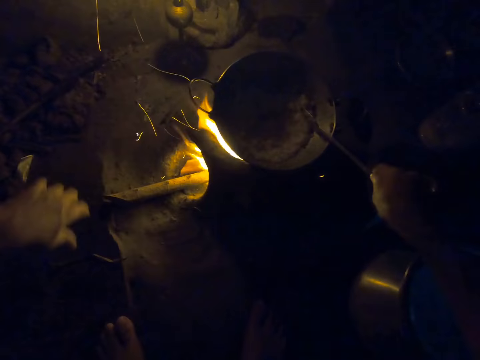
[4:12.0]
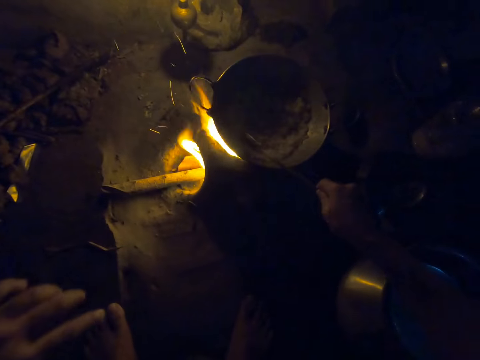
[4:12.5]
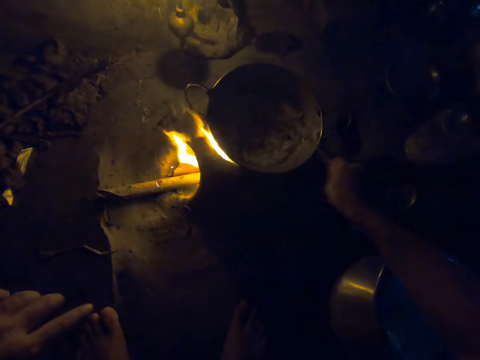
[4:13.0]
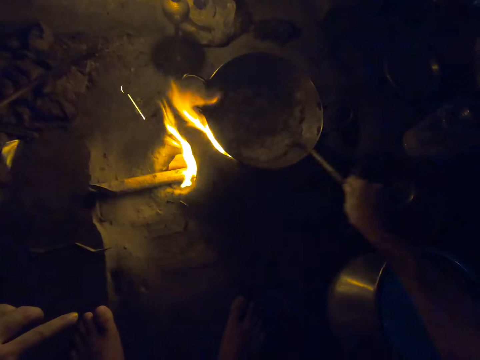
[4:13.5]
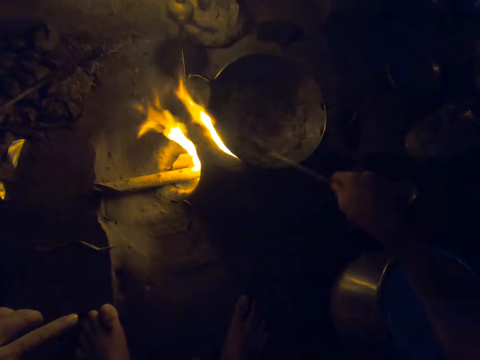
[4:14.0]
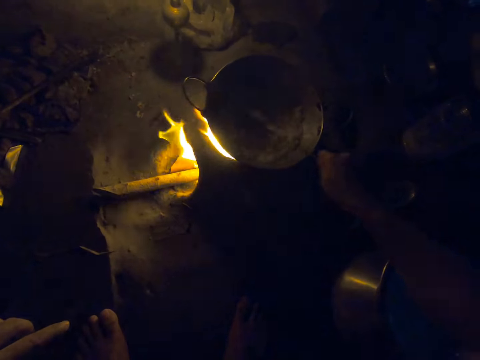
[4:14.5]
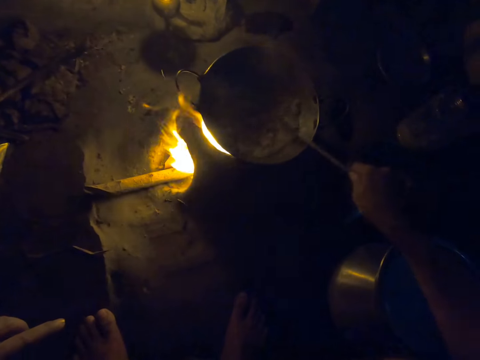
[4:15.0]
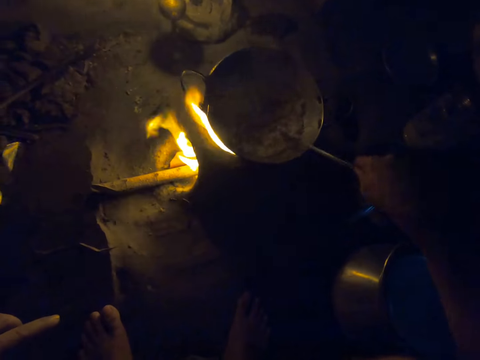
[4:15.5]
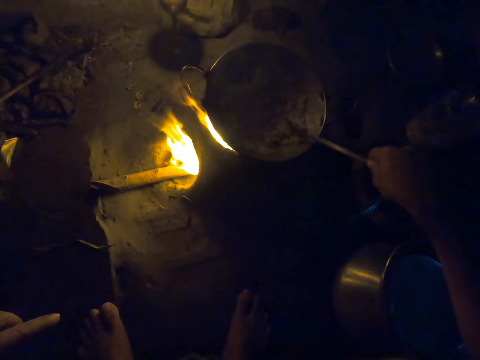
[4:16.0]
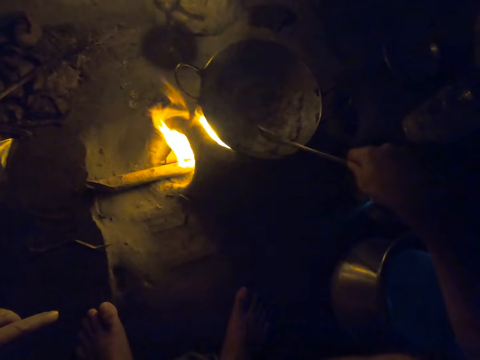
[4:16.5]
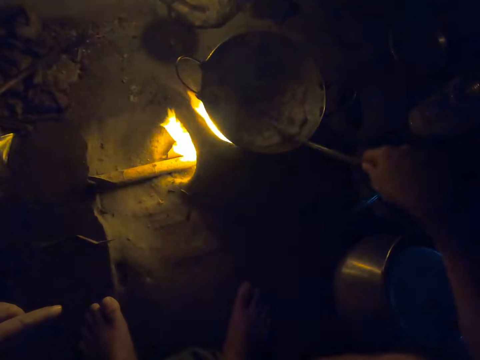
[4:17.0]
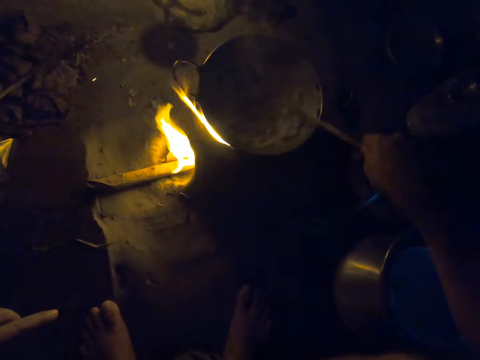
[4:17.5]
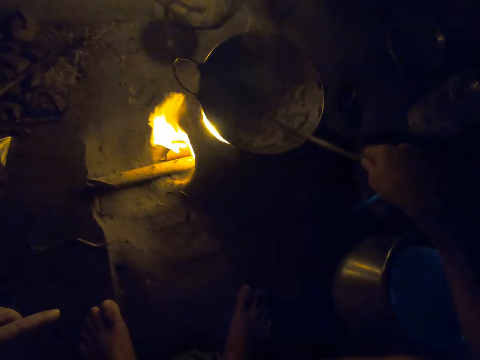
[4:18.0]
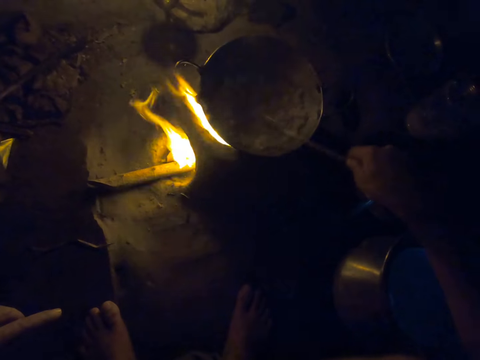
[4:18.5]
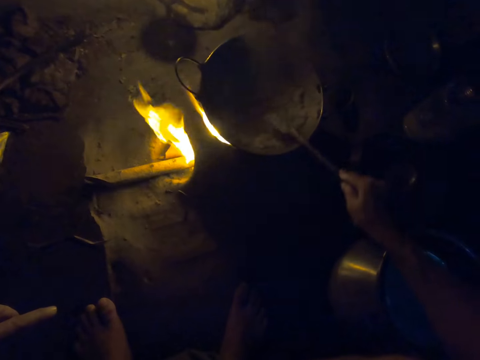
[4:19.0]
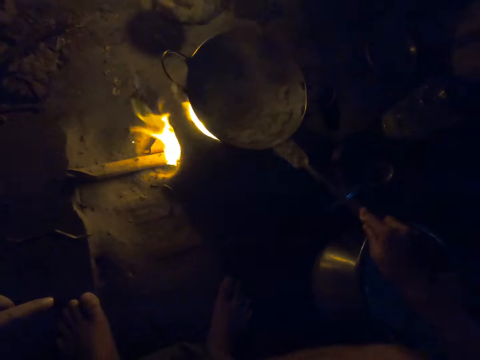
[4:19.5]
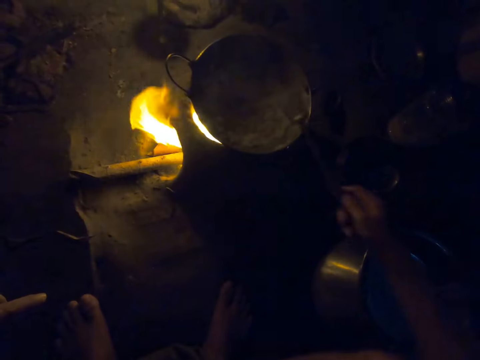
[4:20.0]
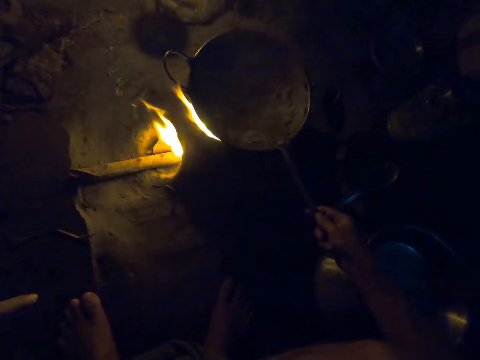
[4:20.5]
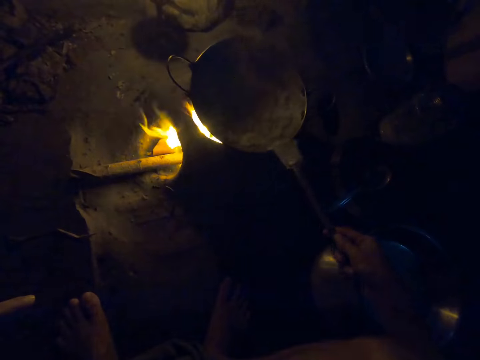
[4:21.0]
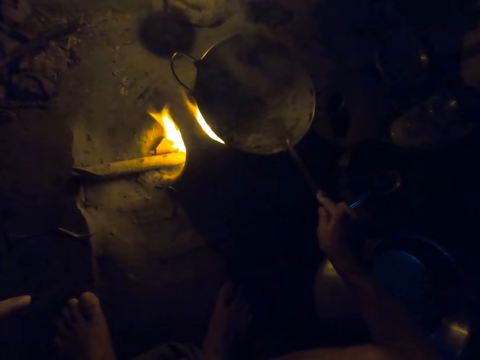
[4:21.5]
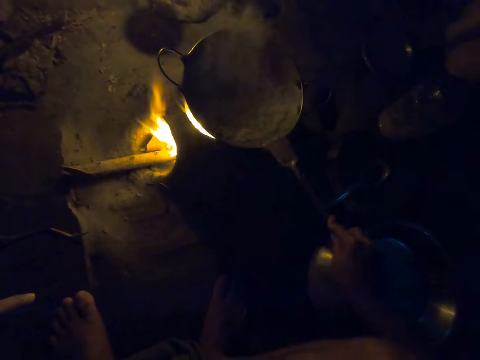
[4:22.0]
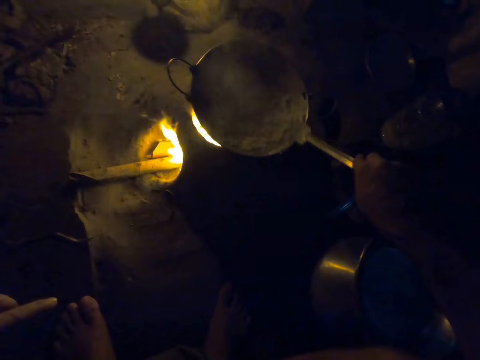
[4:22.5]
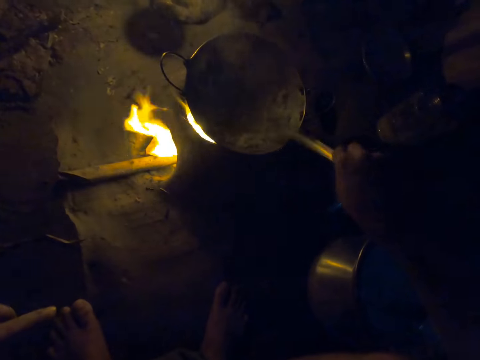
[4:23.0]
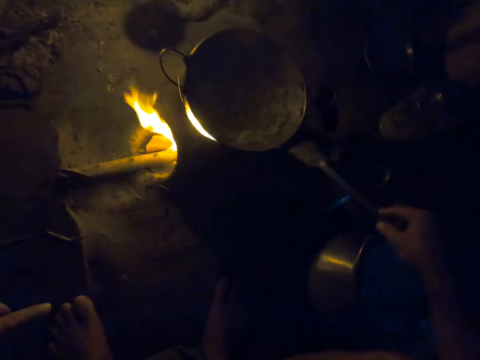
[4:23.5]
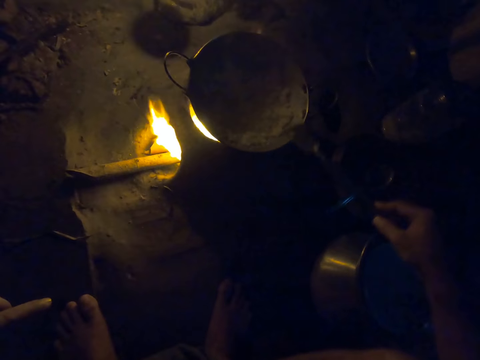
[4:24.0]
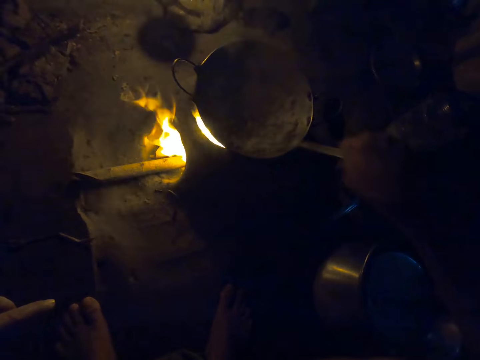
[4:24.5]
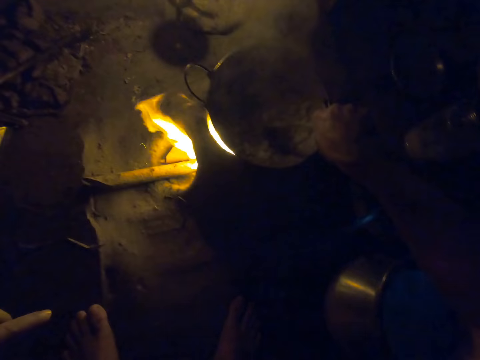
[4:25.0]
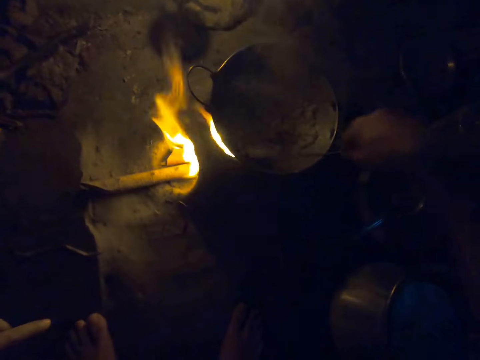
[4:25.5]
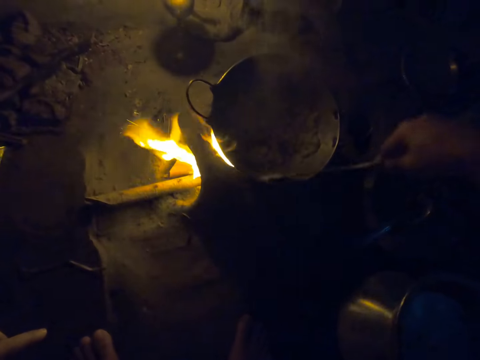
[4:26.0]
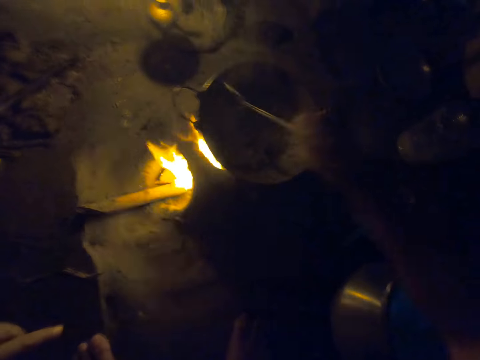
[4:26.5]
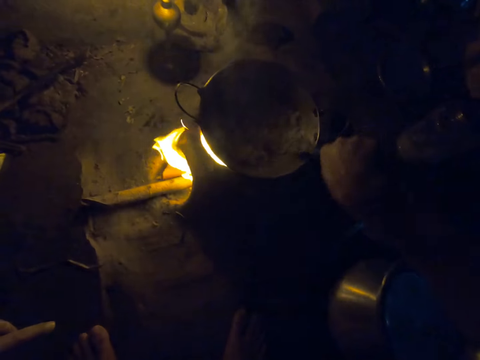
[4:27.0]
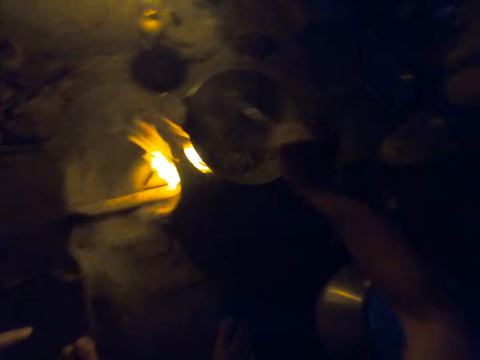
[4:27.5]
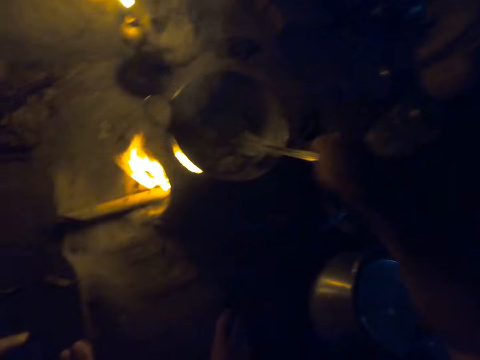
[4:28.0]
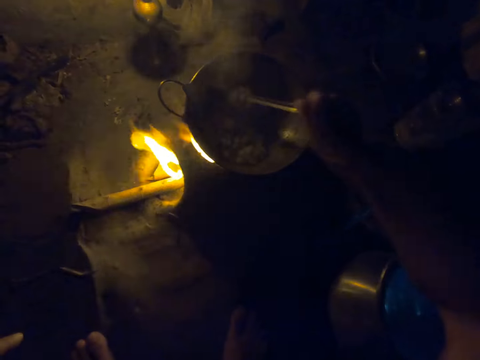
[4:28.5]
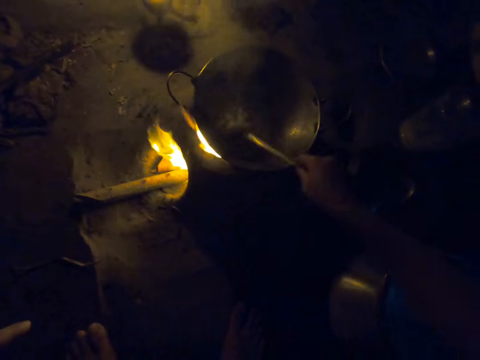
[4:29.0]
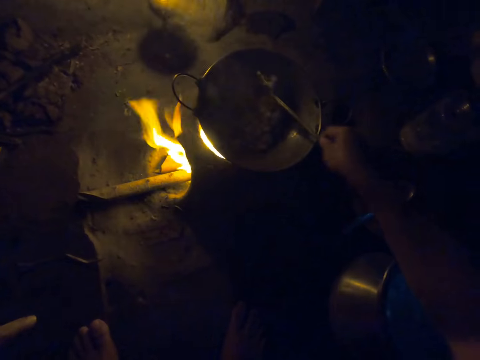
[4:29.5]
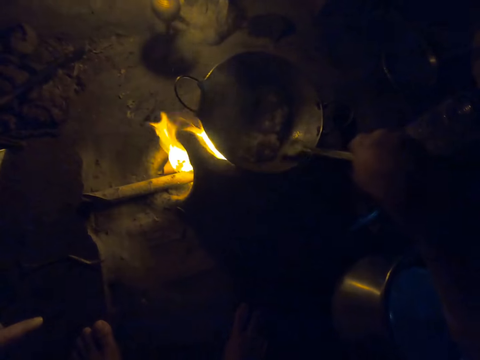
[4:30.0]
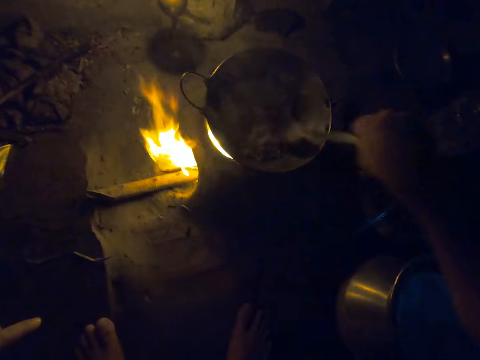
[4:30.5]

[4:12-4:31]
The camera wearer stirs the paste in the pot with a spatula spoon. They move the spatula spoon on the cooking pan edges. They move the paste with the spatula spoon. They stir the paste with the spatula spoon.

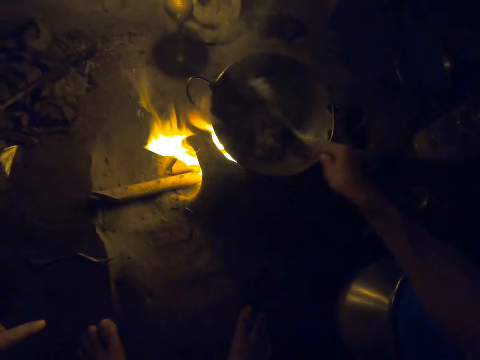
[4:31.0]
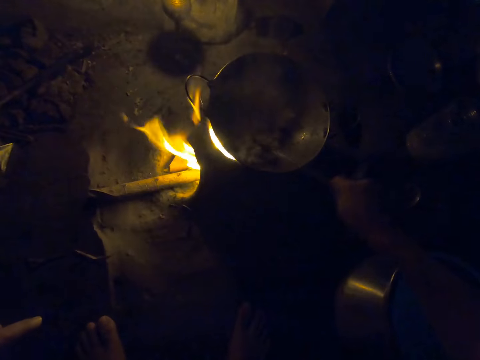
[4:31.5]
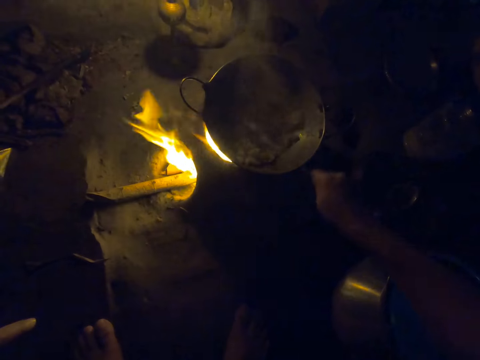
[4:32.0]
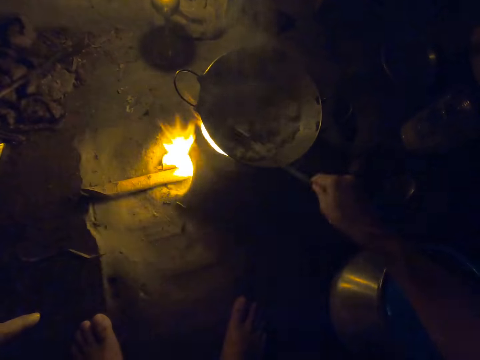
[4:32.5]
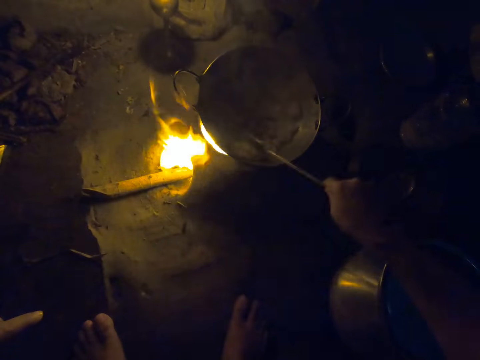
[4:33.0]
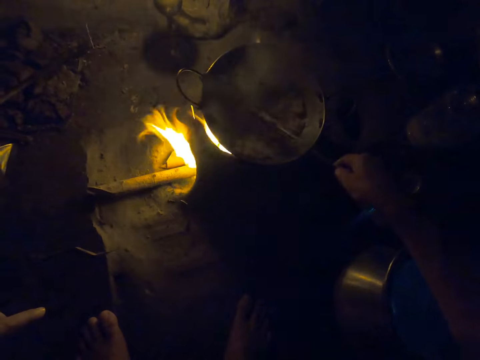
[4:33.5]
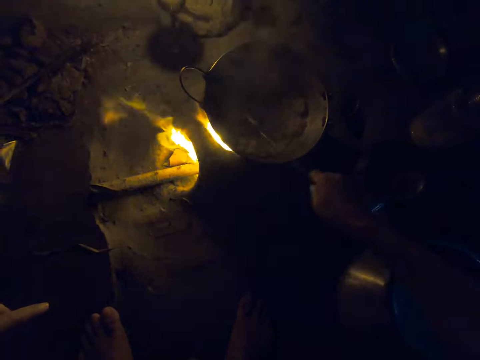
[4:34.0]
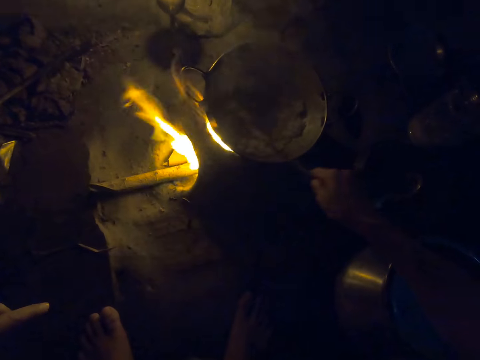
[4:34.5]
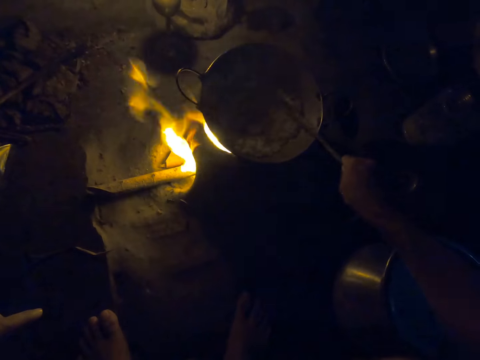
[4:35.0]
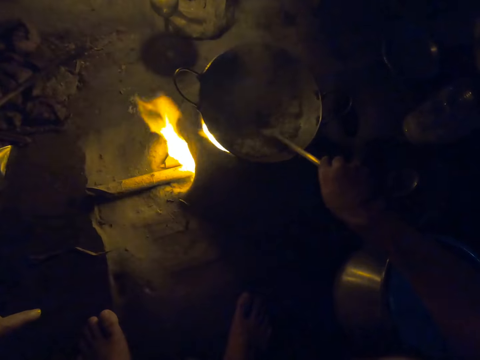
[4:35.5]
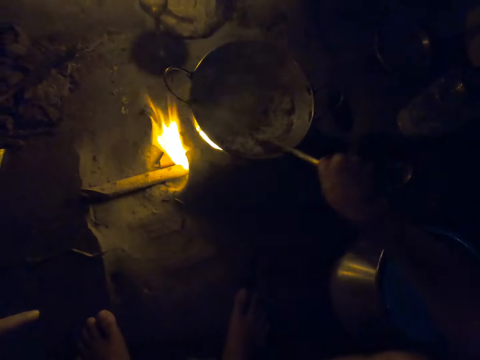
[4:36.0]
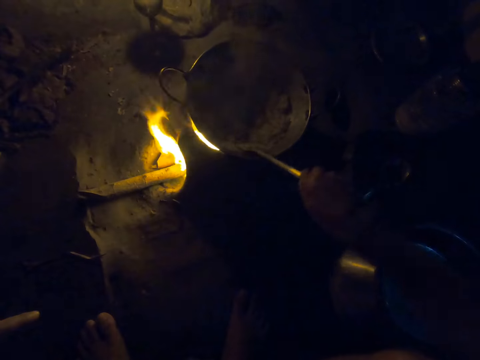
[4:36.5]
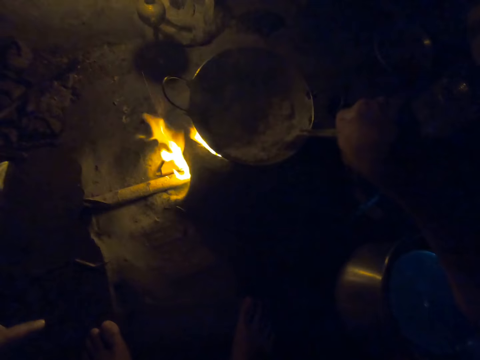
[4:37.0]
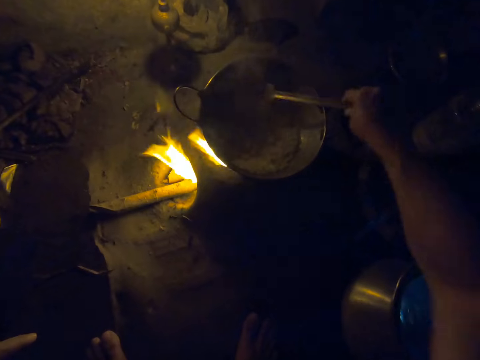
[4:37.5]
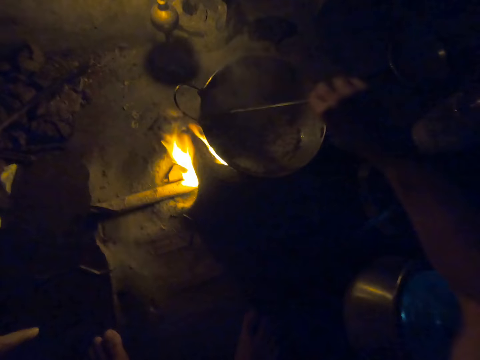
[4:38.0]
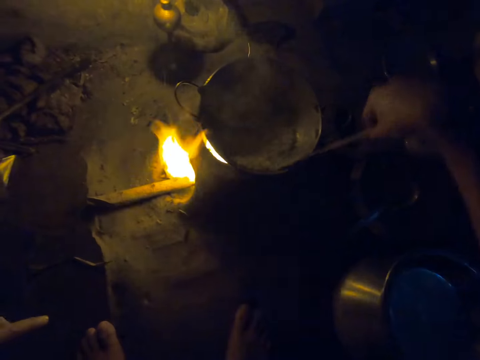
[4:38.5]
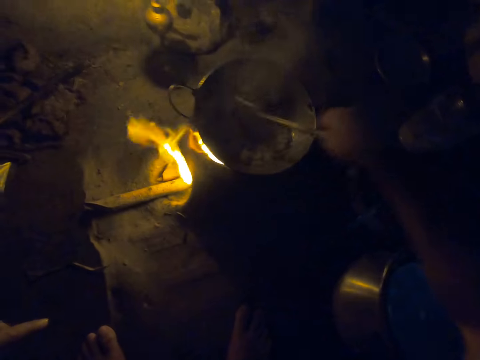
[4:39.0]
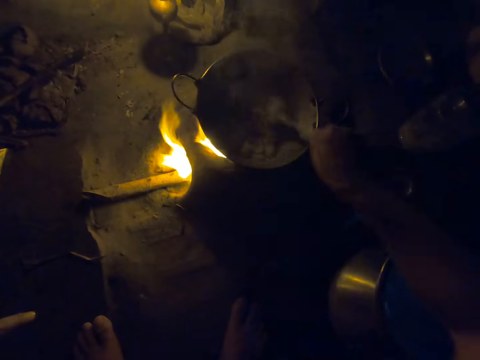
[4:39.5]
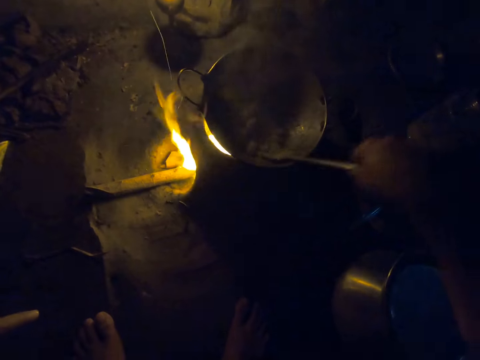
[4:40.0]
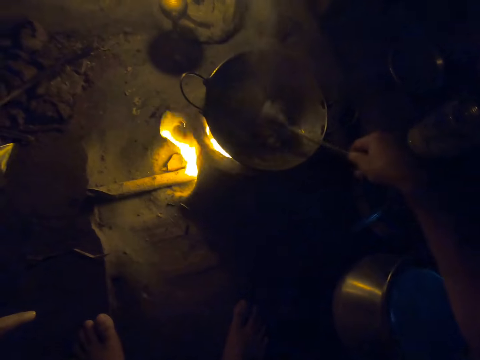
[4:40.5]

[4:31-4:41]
The camera wearer flattens the paste with a spatula spoon. They stir the paste with the spatula spoon.
